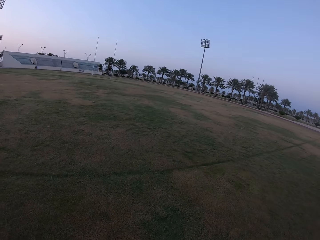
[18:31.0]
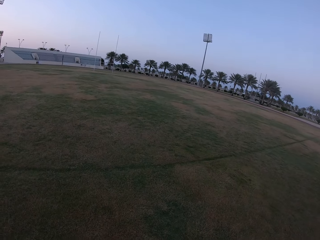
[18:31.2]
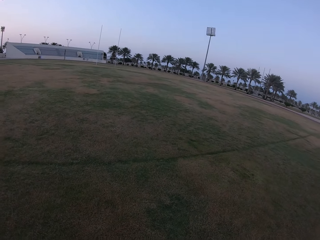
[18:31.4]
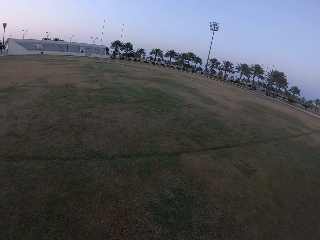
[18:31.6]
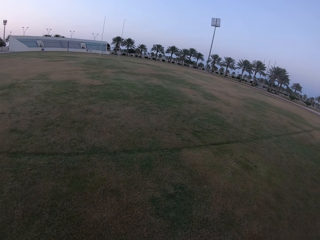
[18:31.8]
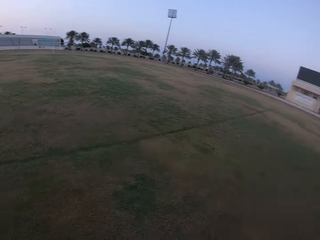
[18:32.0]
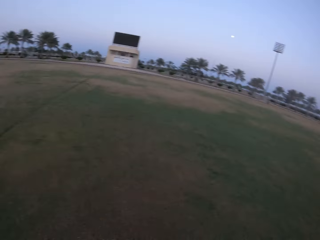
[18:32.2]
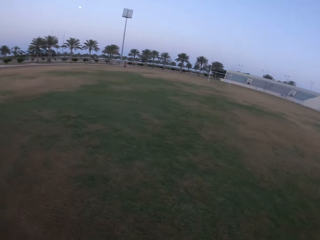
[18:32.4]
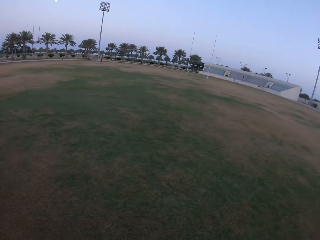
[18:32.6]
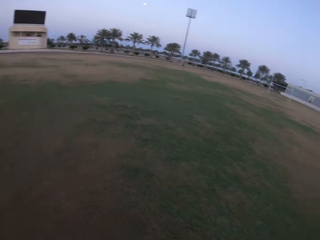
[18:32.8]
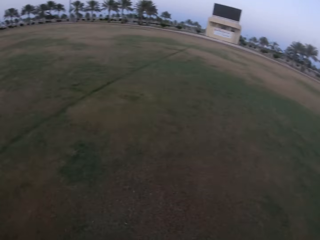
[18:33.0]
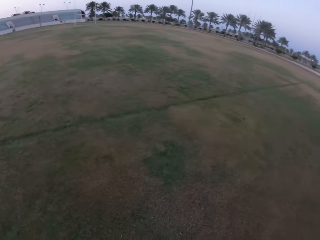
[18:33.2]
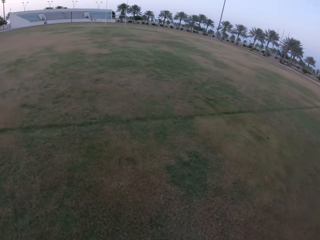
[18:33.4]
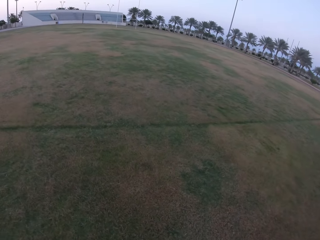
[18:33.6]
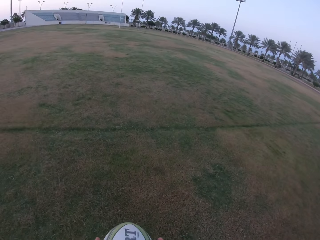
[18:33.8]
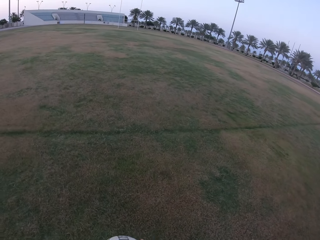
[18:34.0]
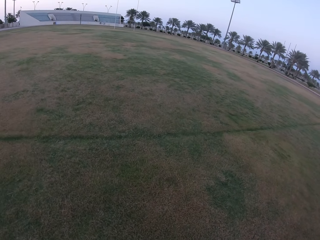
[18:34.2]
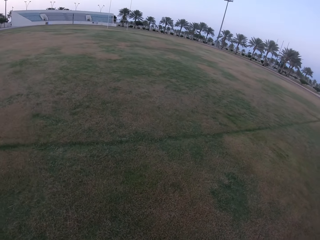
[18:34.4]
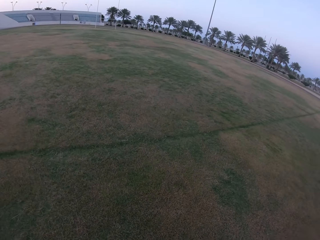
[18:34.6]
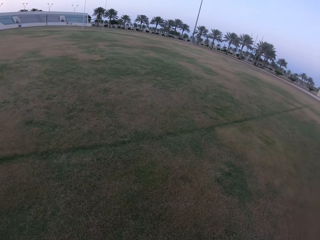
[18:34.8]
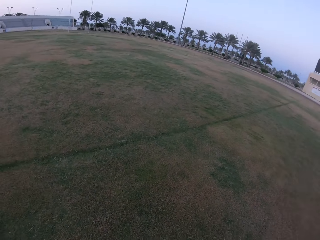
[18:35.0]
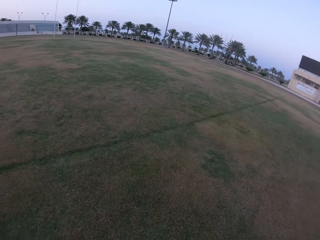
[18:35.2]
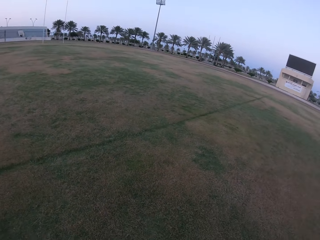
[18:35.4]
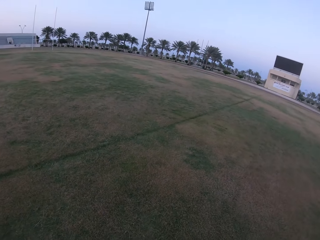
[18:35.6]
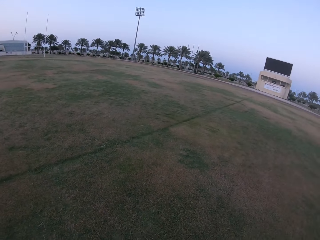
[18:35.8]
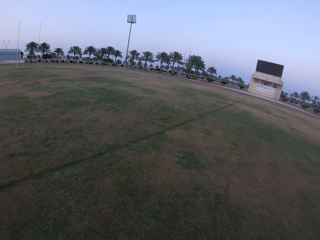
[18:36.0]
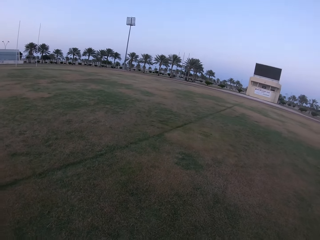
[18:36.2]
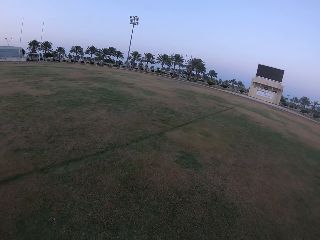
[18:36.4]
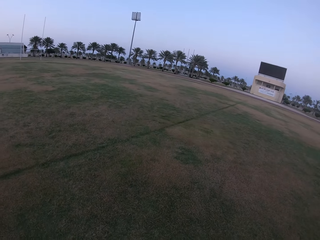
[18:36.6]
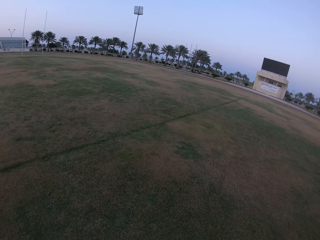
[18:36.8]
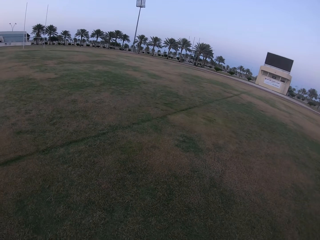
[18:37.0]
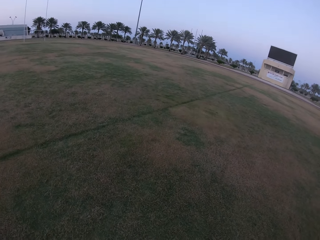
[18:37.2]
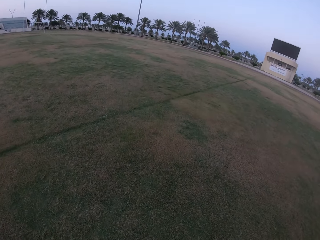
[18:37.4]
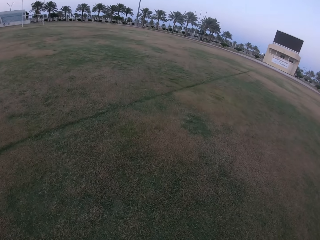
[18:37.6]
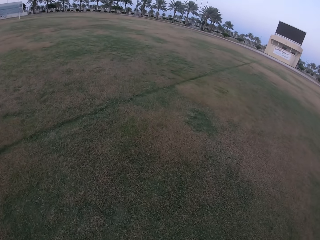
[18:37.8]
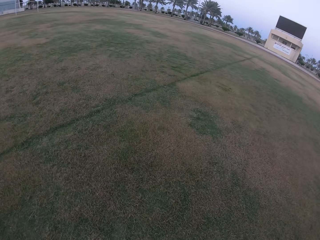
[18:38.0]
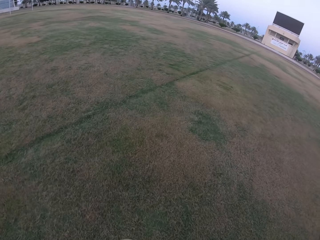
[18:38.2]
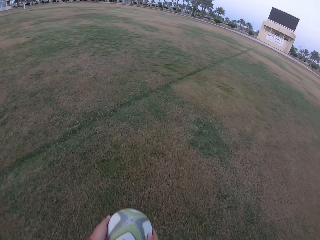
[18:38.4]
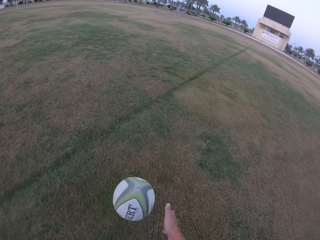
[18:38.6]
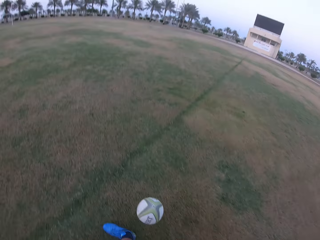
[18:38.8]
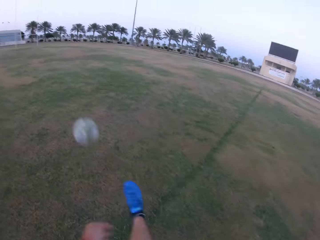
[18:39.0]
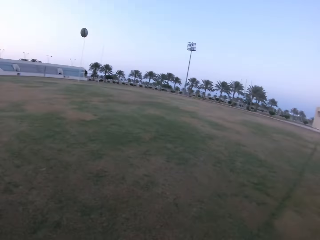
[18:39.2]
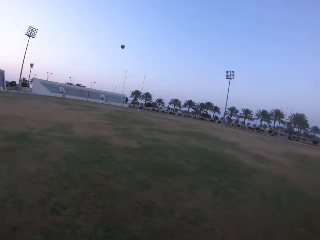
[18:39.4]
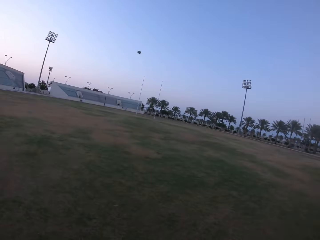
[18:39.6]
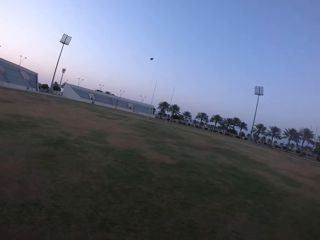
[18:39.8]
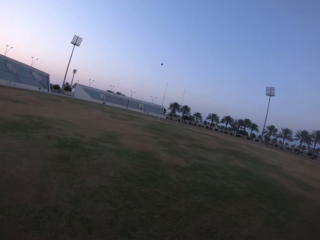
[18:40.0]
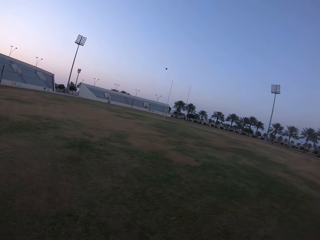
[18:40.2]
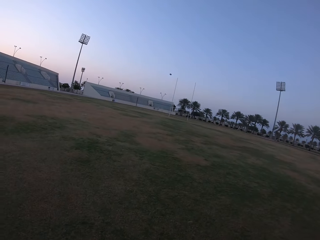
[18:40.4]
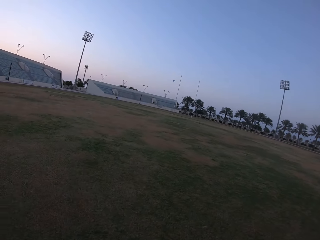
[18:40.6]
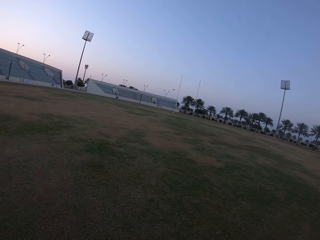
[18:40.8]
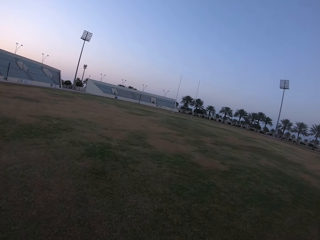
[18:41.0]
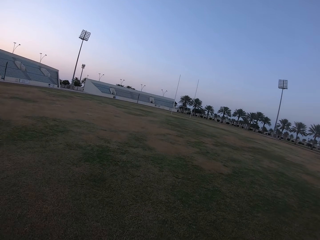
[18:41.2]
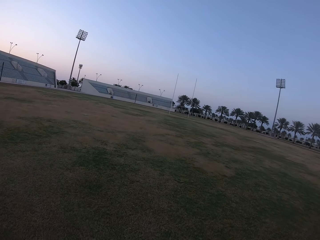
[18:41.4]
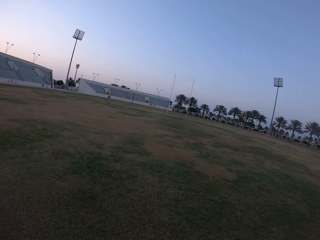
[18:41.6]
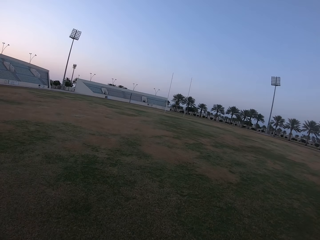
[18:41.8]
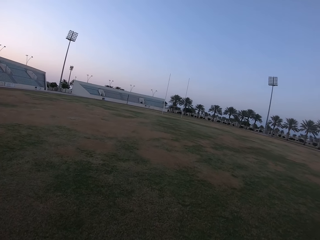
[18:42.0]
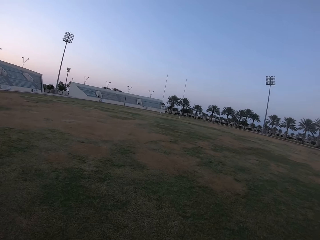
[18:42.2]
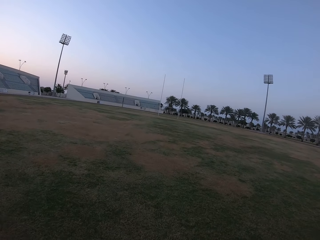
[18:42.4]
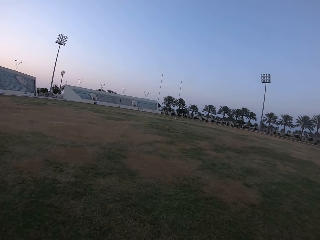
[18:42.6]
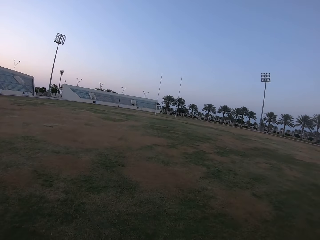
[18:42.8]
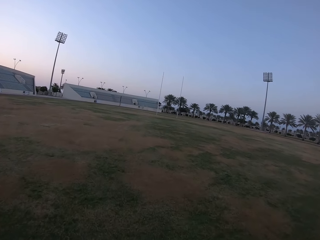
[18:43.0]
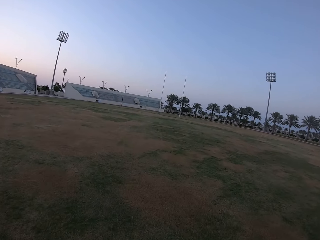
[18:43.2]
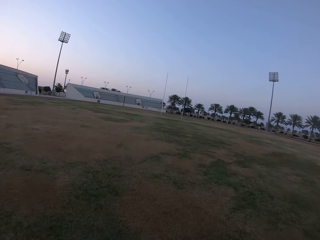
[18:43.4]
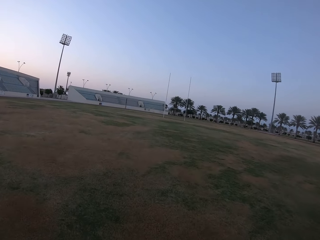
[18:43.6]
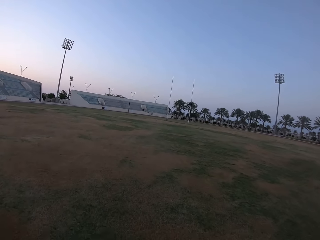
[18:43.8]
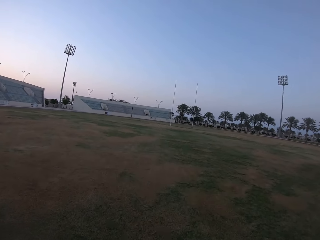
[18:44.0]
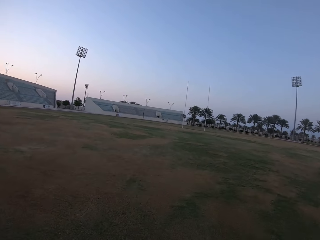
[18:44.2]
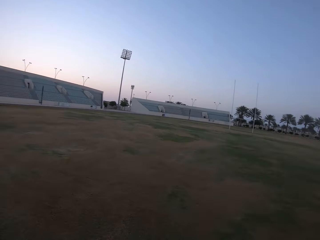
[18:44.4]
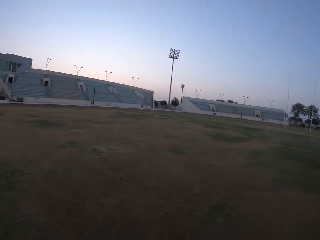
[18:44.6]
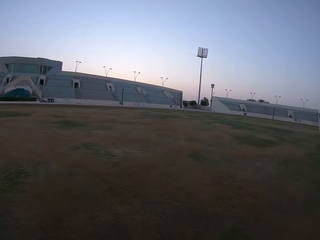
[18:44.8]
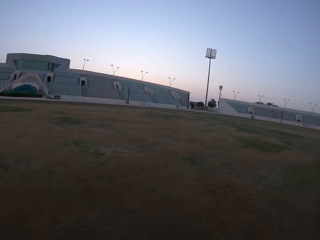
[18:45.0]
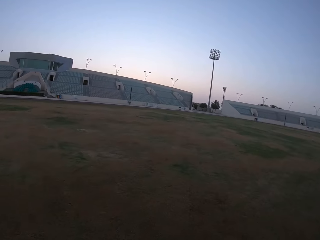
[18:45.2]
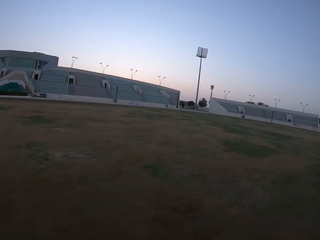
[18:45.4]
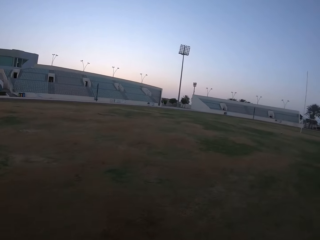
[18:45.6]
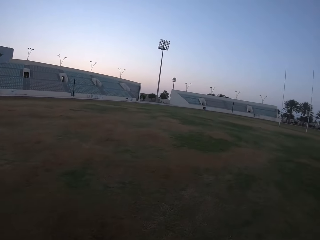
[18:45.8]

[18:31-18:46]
The camera wearer kicks the ball in the field. They run in the field. They walk on the field.

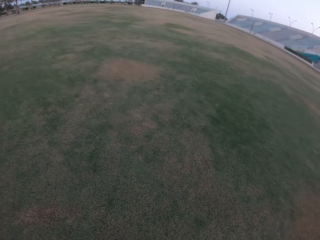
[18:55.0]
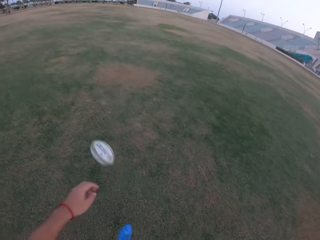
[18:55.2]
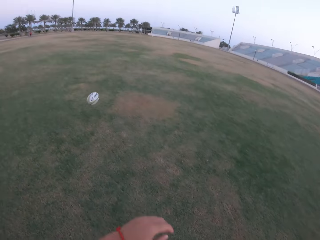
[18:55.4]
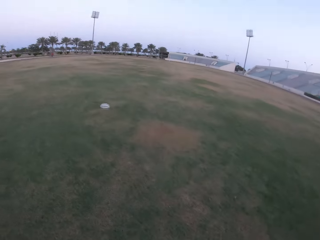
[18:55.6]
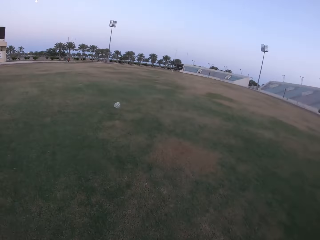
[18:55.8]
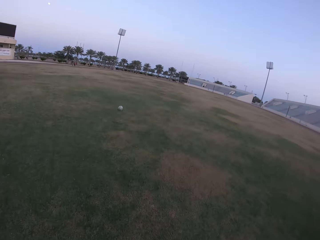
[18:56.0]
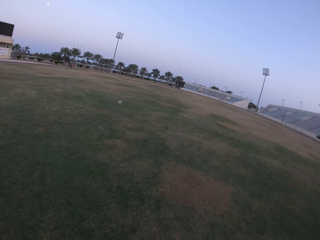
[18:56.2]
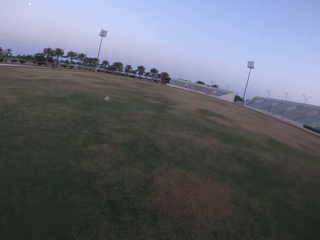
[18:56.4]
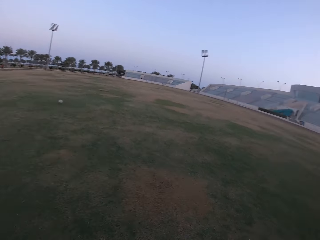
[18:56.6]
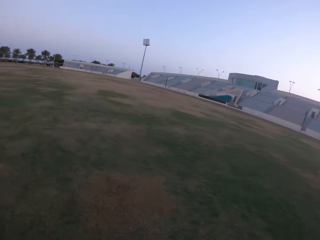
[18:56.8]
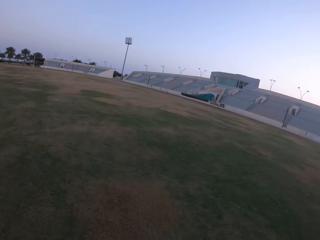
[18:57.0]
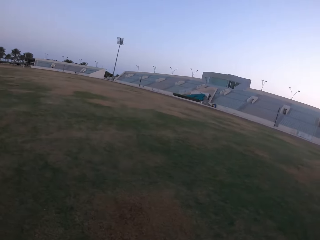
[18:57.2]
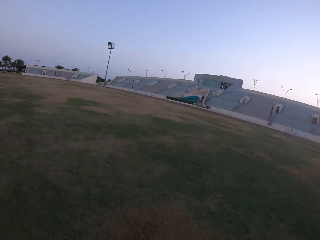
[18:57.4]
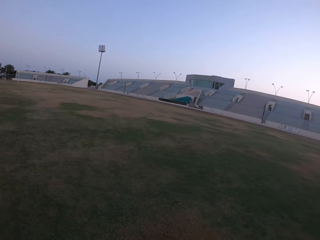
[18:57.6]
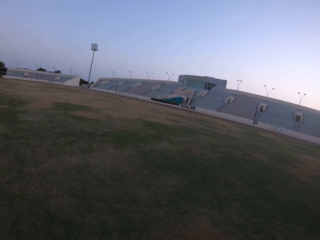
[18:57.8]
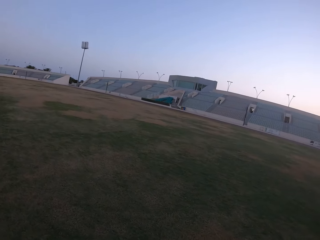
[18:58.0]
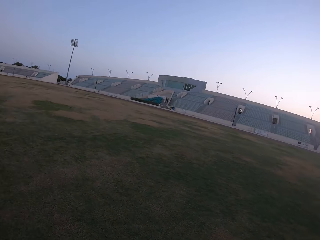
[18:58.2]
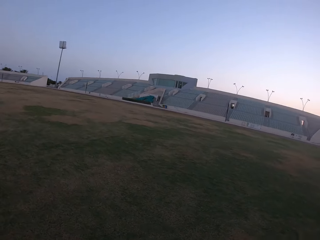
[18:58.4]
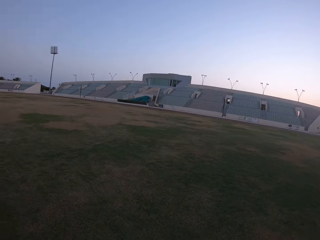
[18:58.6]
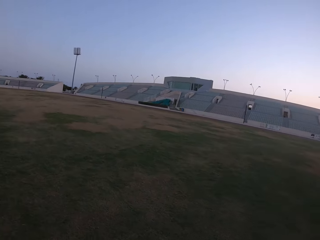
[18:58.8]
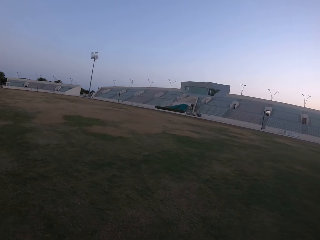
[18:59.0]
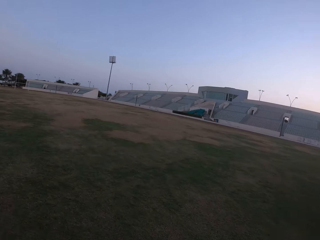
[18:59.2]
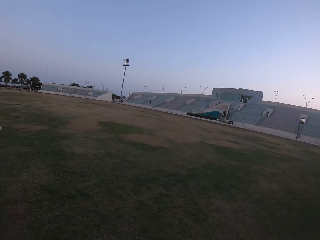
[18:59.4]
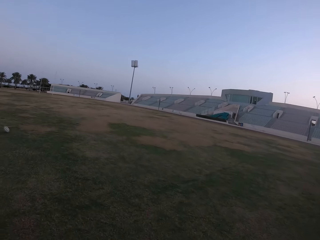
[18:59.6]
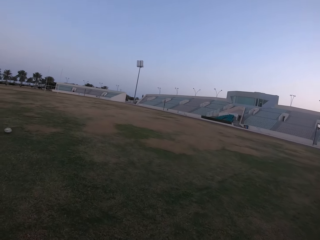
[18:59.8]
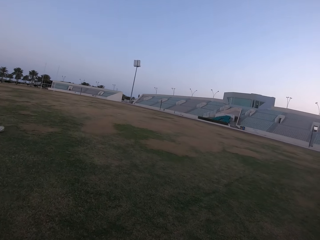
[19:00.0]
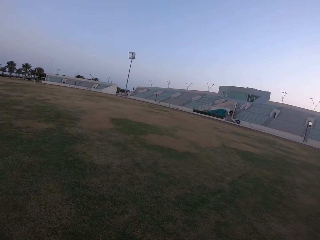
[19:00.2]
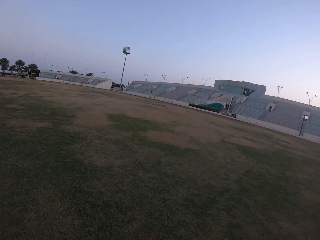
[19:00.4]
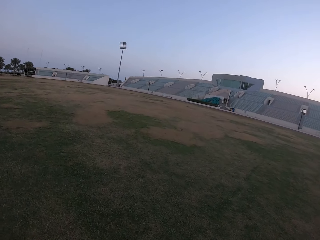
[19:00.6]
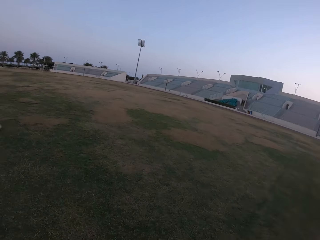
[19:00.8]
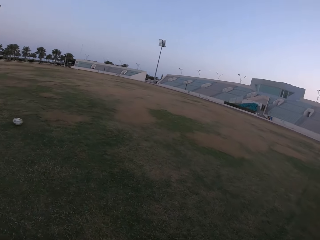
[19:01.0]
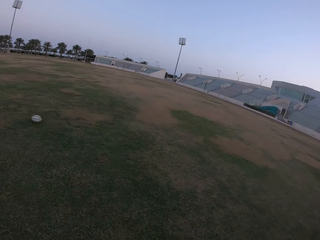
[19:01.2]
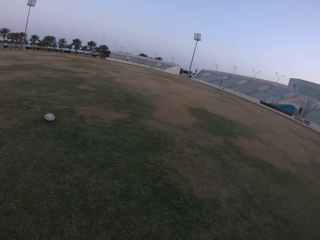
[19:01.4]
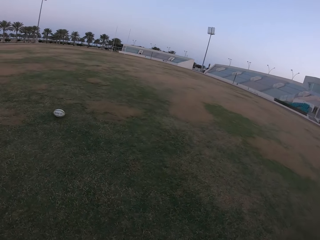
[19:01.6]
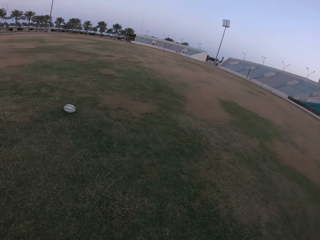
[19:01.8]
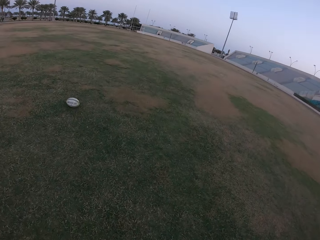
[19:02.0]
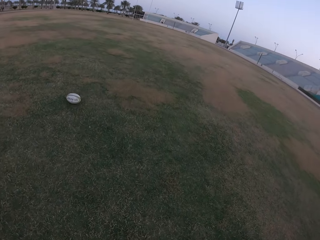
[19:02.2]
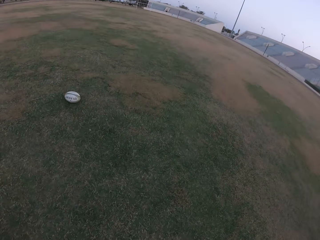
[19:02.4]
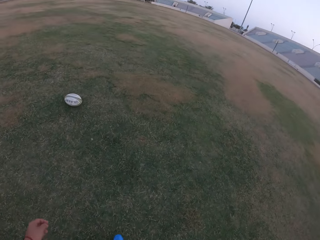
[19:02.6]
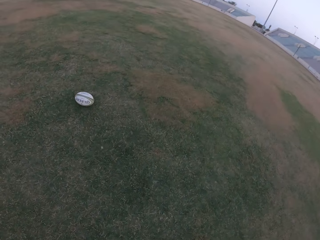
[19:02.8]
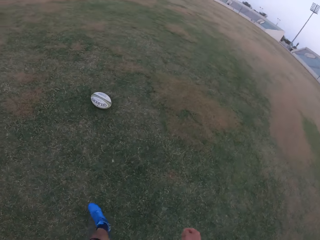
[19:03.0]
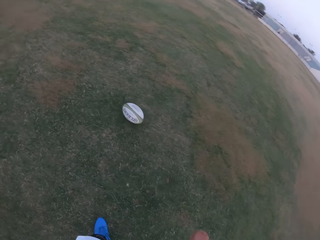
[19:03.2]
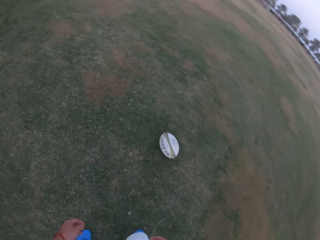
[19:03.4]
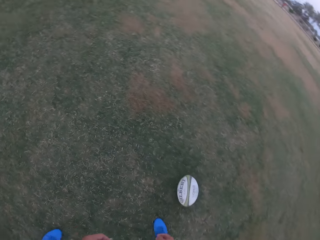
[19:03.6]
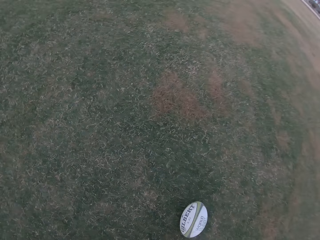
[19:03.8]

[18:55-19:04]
The camera wearer looks around the field. They kick the ball in the field. They run in the field. They walk on the field. They look at the ball.
